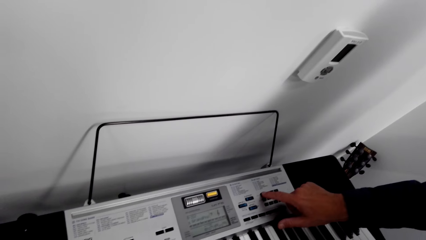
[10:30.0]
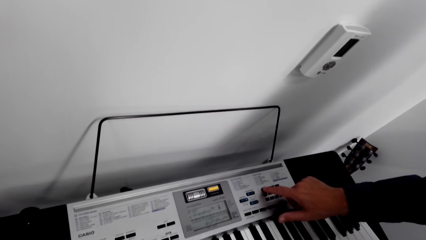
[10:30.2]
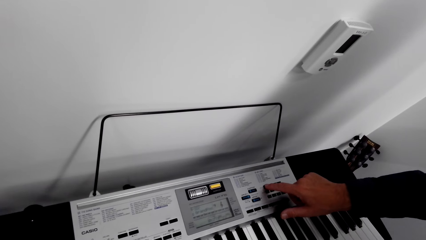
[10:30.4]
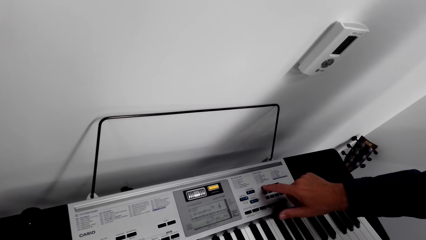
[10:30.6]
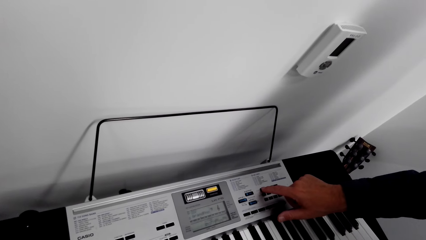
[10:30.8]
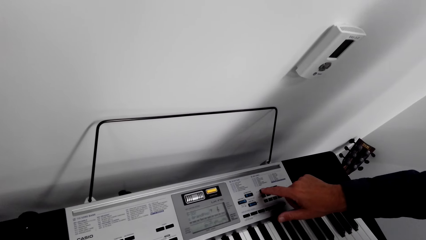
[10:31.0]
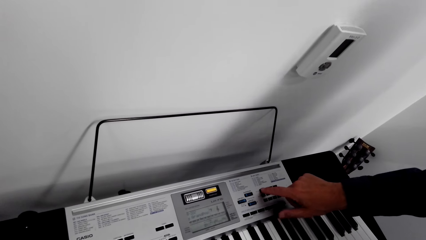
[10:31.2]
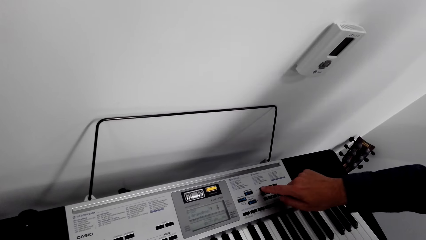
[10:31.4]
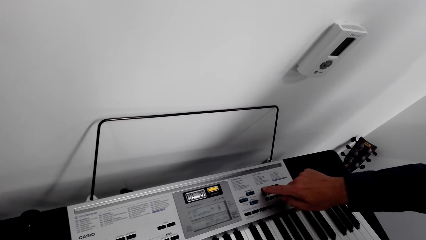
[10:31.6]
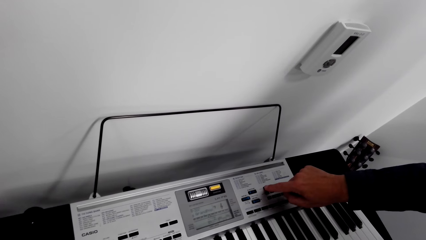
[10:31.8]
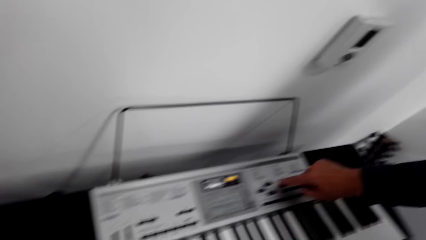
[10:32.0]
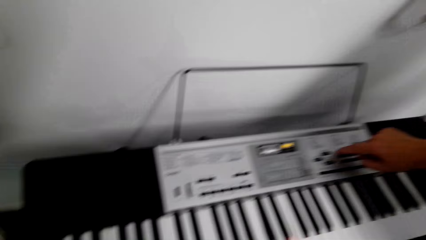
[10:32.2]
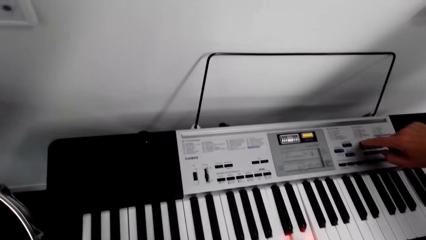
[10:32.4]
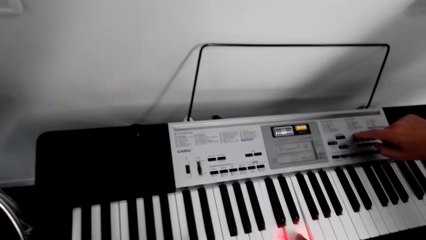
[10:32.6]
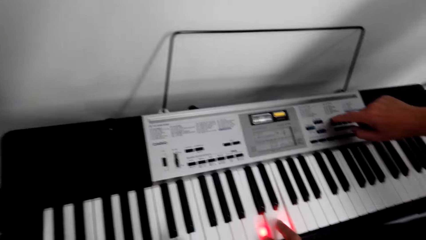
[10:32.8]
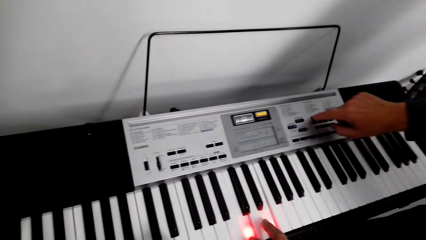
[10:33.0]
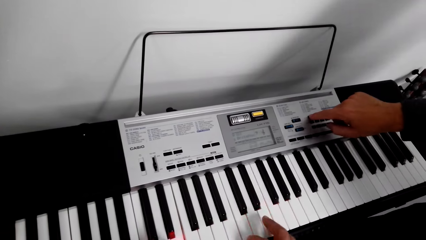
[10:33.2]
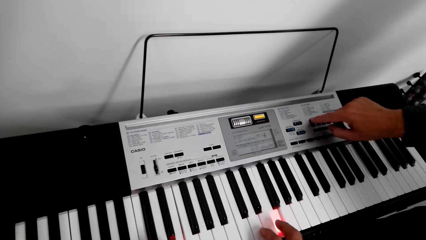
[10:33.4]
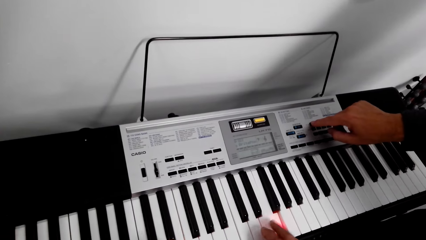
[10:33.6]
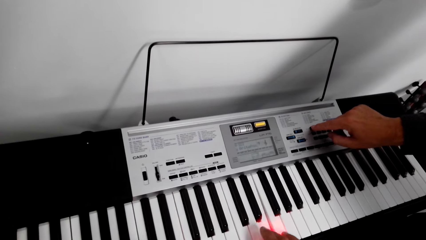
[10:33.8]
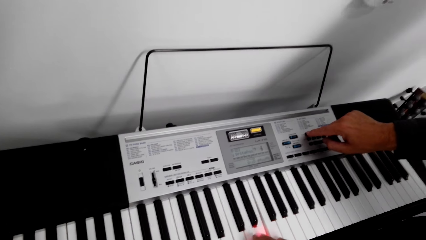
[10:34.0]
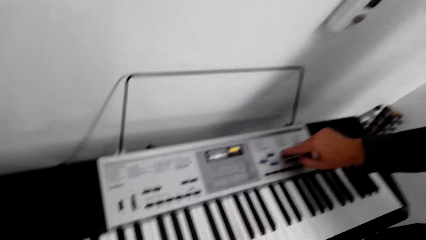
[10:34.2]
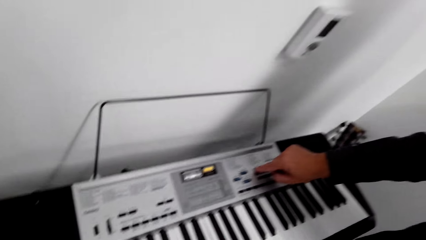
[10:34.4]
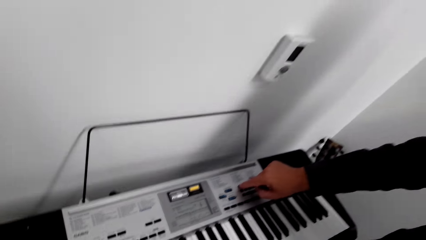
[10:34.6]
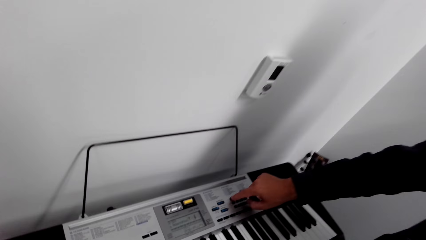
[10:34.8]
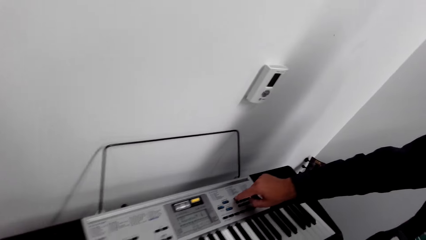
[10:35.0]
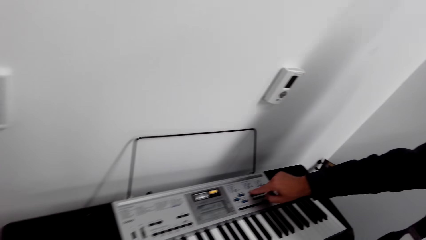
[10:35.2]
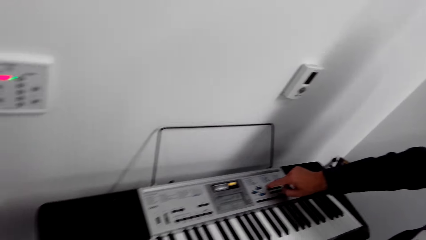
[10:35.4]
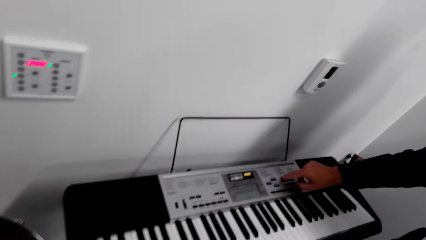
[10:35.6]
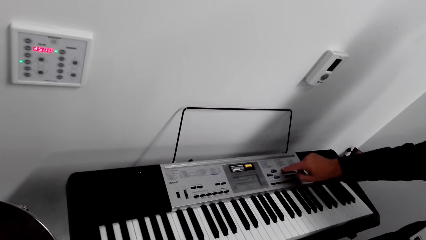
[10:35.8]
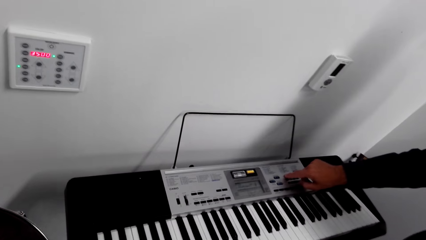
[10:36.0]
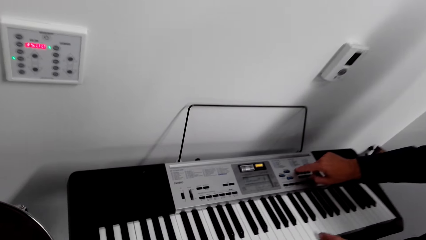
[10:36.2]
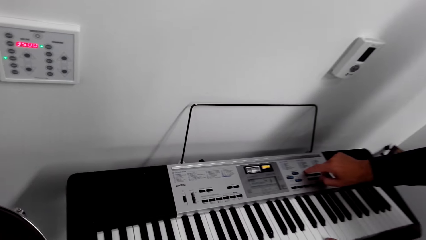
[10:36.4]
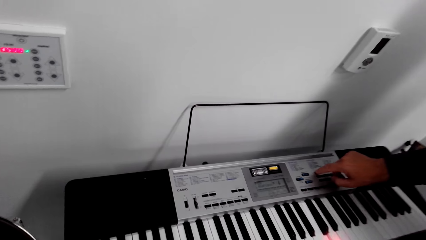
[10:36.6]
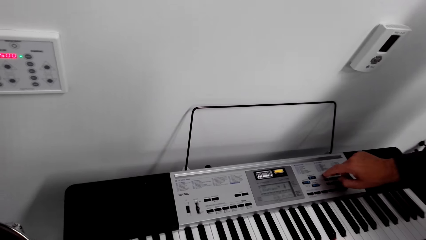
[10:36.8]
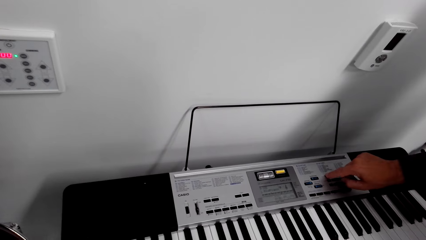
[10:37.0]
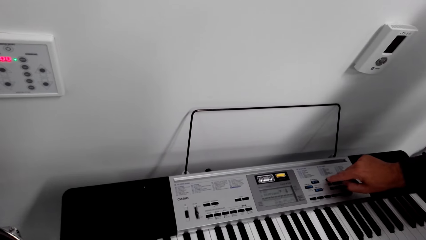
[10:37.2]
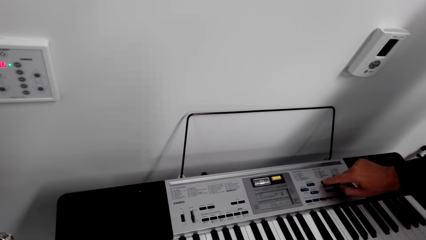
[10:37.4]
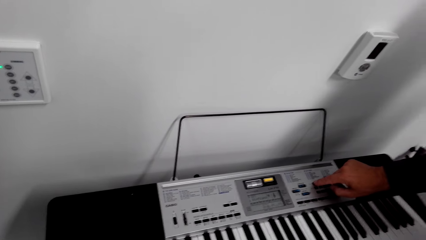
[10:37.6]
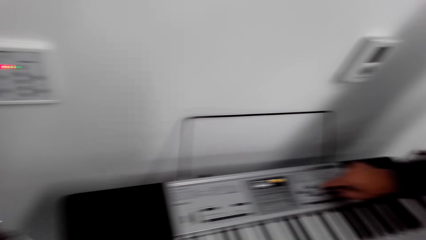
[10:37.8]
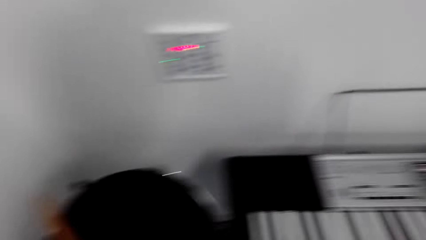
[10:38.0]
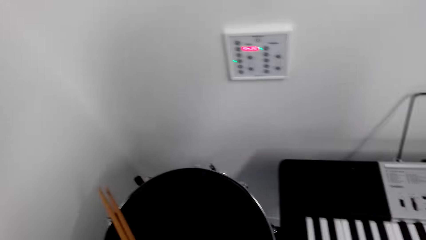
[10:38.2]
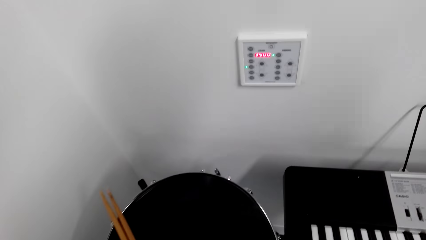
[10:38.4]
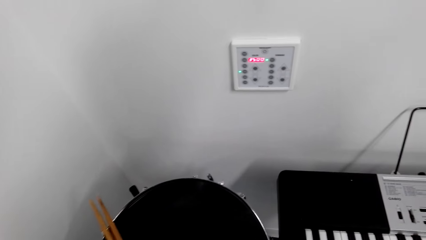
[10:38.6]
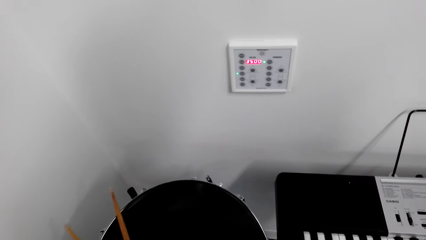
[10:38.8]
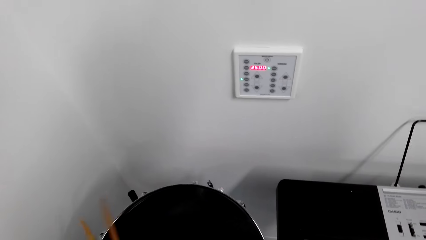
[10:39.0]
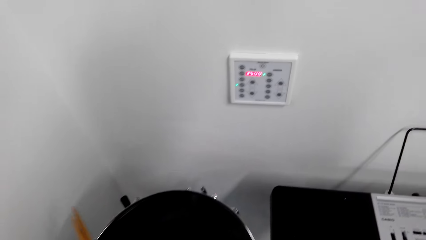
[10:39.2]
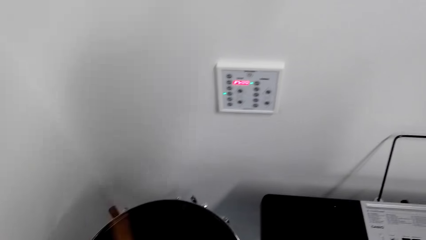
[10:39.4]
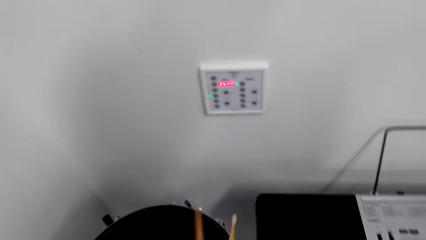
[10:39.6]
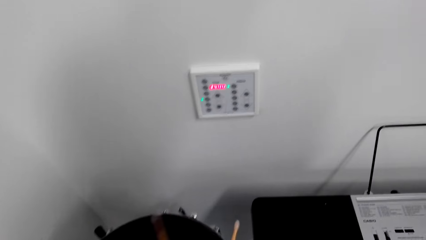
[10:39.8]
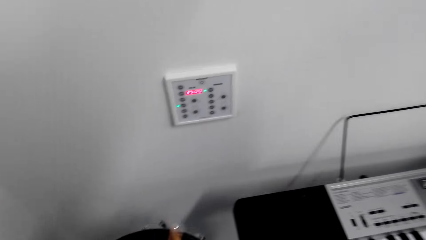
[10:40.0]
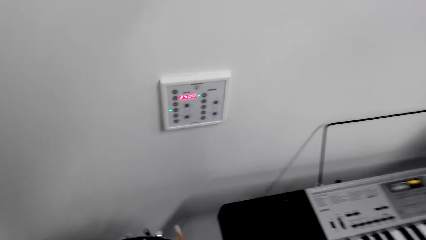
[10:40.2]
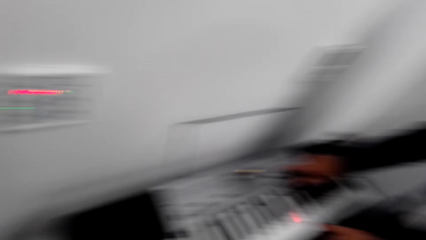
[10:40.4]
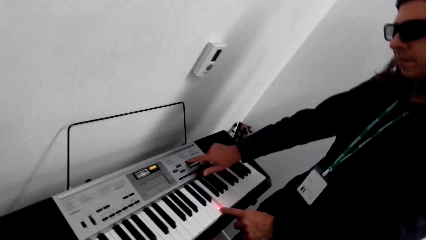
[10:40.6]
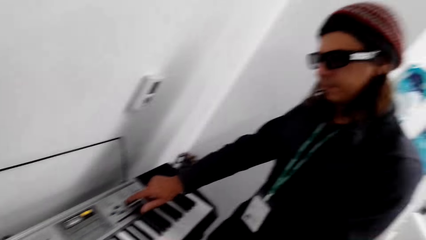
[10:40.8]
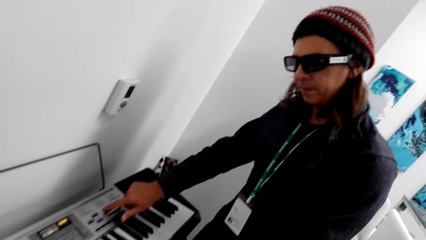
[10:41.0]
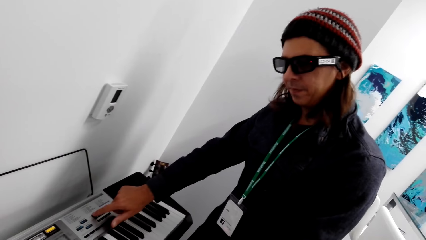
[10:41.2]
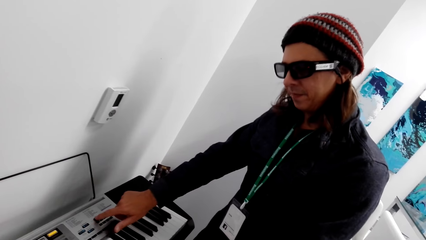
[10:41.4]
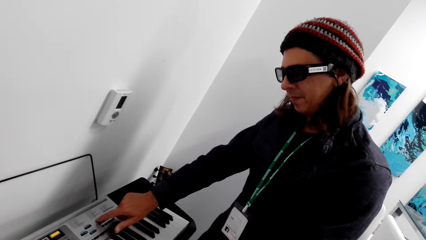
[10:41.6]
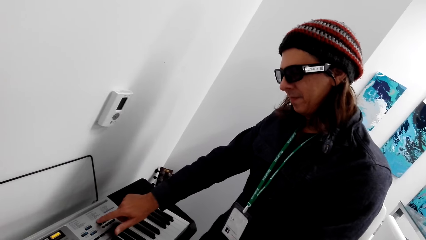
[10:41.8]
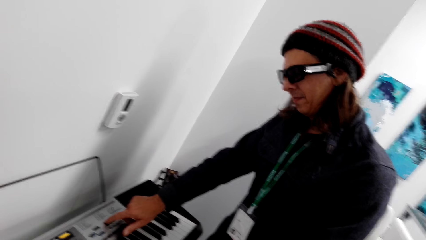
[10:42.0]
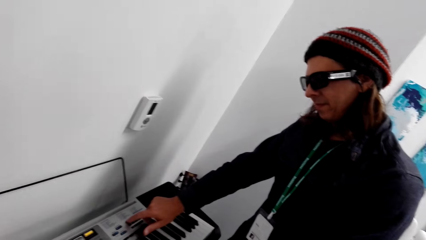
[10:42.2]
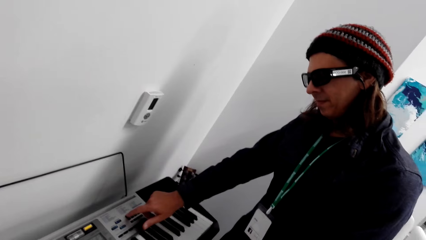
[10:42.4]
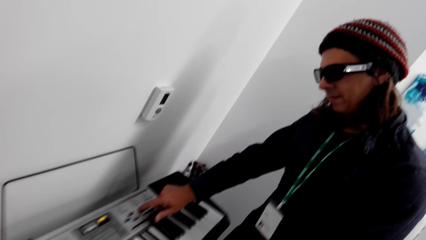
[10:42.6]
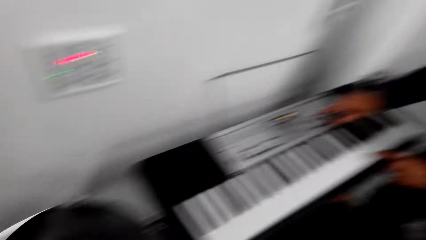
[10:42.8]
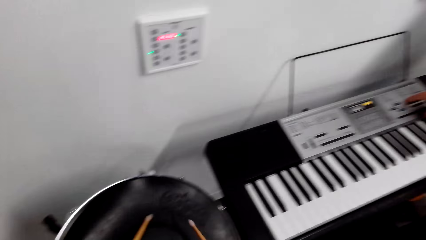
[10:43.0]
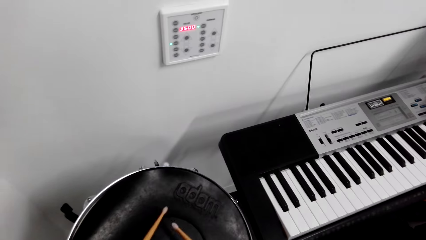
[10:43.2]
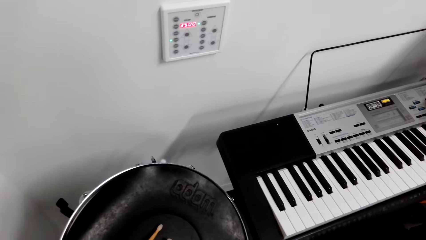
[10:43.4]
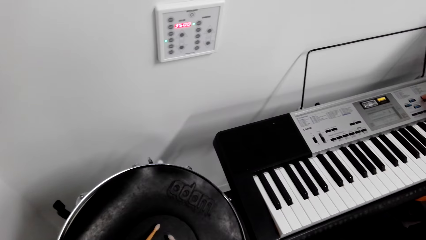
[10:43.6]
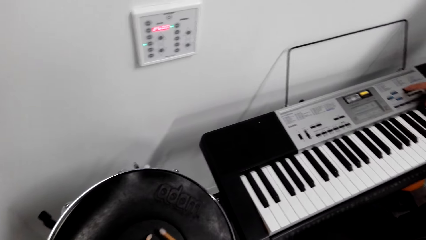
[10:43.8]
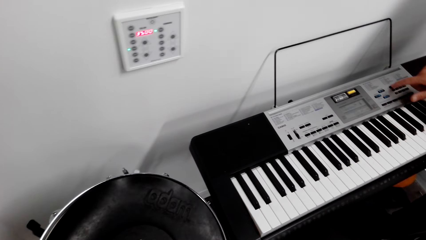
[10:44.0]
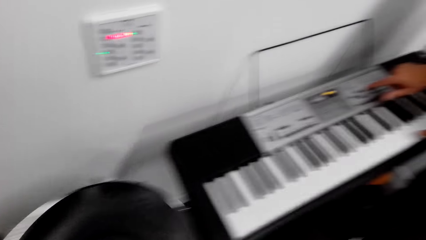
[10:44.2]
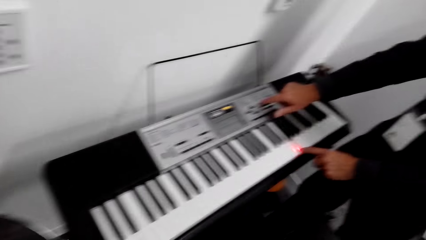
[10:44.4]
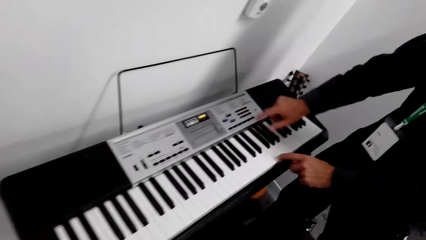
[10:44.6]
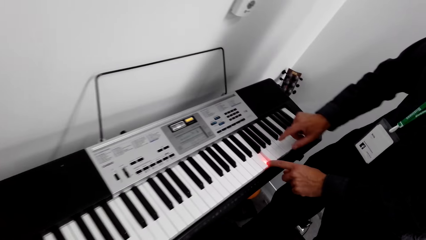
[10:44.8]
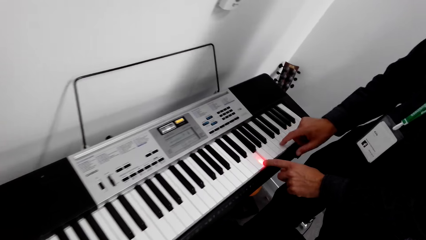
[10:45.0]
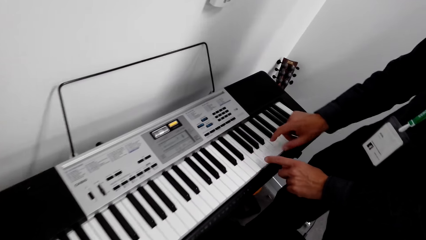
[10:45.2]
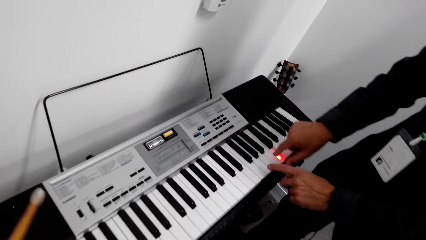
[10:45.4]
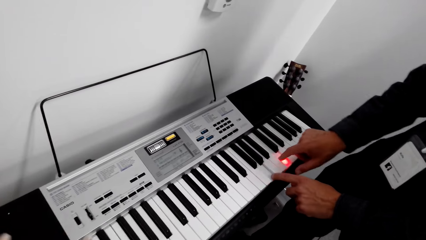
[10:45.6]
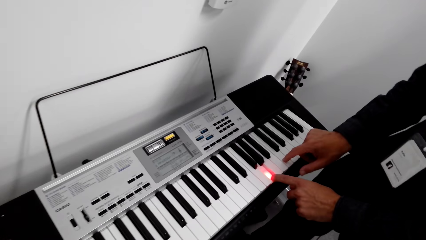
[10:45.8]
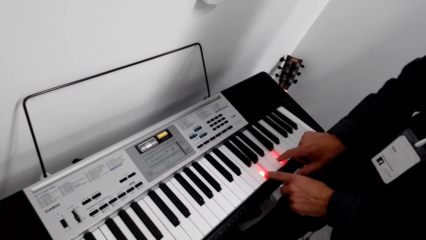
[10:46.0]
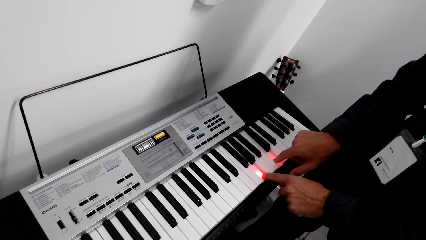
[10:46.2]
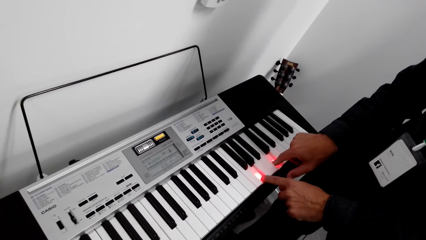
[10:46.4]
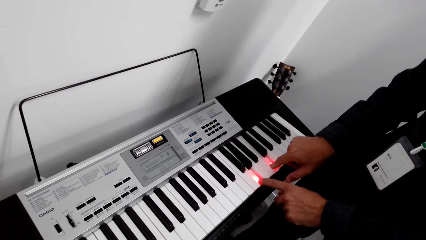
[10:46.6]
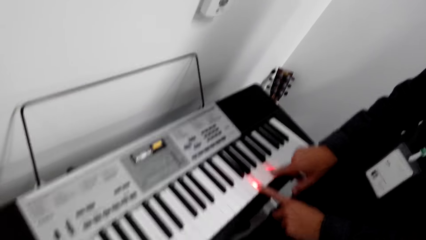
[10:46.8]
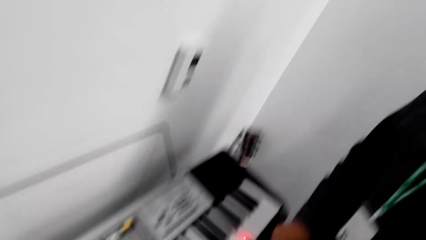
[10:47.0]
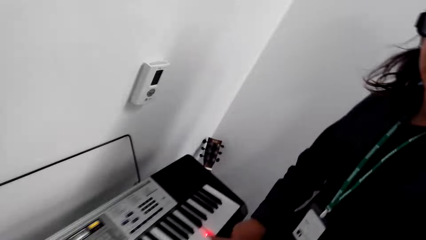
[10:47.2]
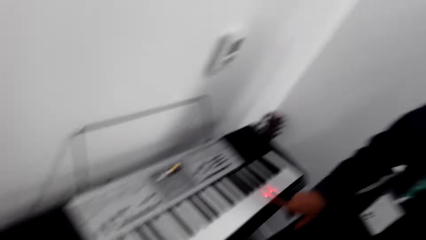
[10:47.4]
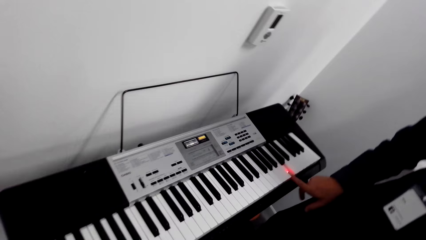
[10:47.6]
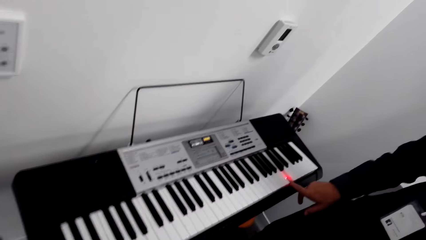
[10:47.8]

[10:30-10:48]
A man plays the piano. The camera wearer picks up the drum stick. They play the drum. The man plays the piano.
